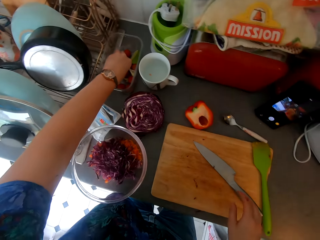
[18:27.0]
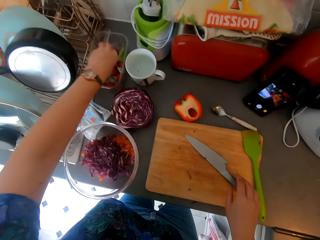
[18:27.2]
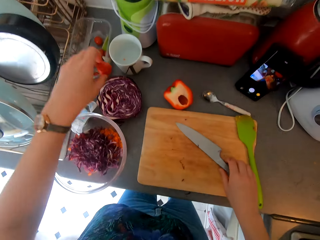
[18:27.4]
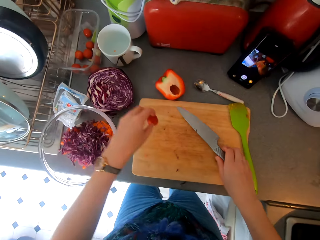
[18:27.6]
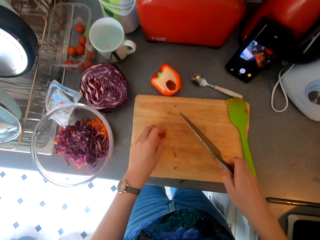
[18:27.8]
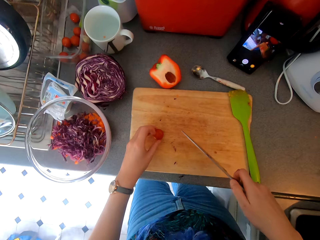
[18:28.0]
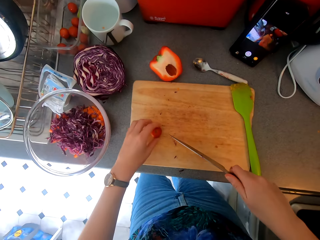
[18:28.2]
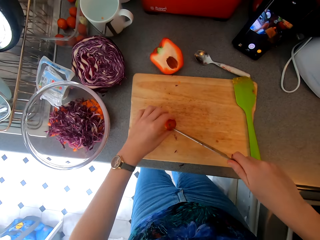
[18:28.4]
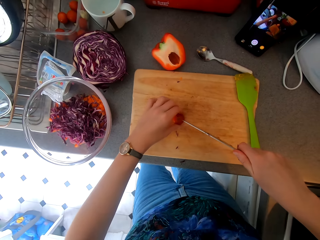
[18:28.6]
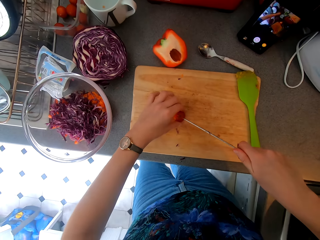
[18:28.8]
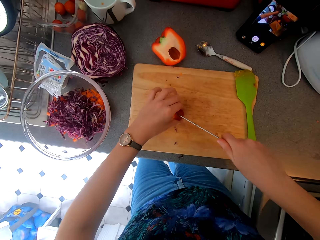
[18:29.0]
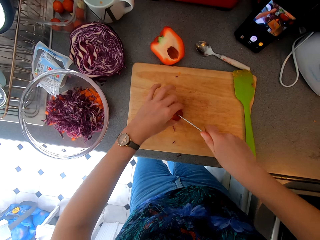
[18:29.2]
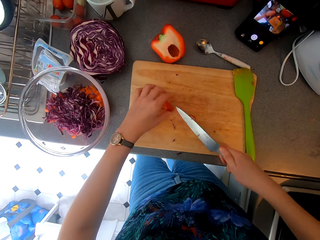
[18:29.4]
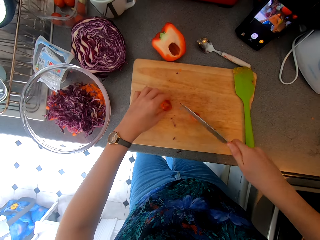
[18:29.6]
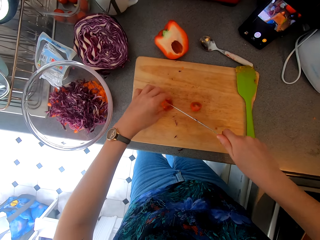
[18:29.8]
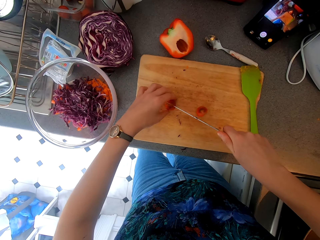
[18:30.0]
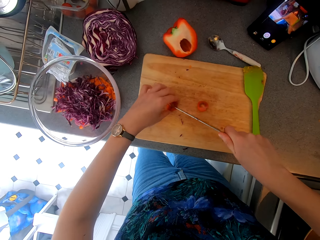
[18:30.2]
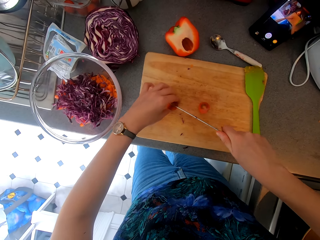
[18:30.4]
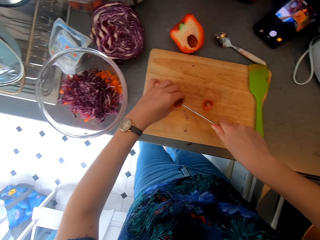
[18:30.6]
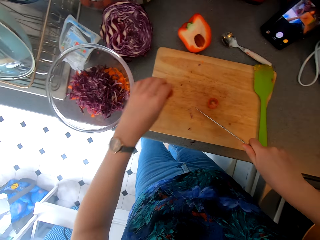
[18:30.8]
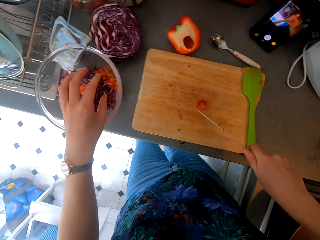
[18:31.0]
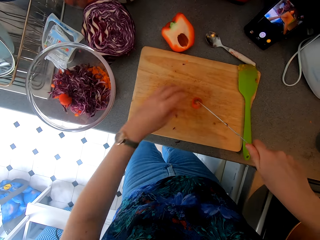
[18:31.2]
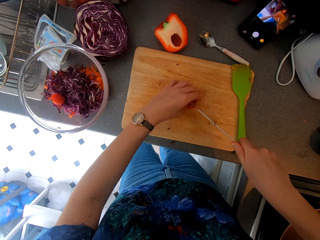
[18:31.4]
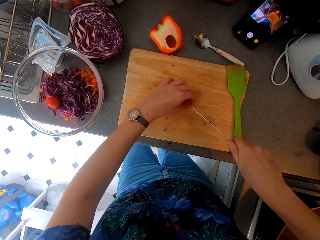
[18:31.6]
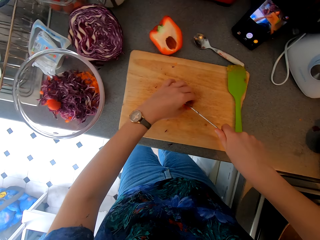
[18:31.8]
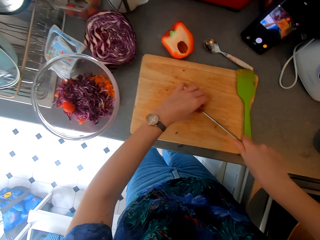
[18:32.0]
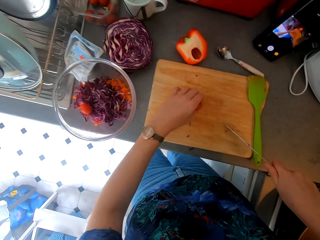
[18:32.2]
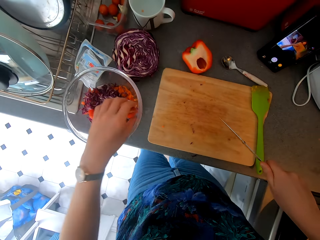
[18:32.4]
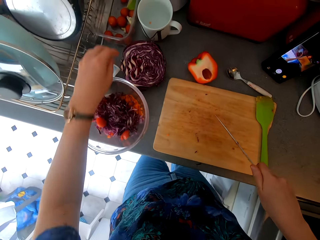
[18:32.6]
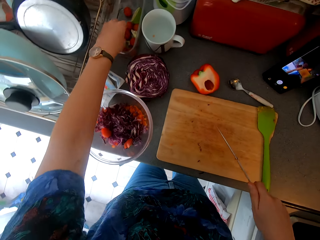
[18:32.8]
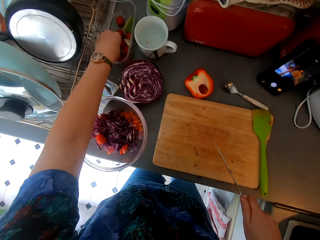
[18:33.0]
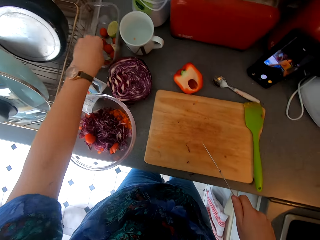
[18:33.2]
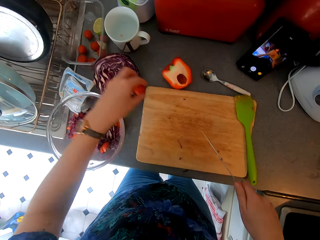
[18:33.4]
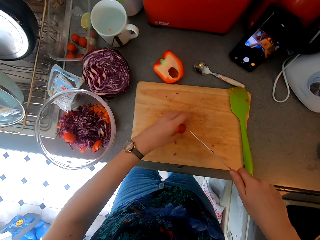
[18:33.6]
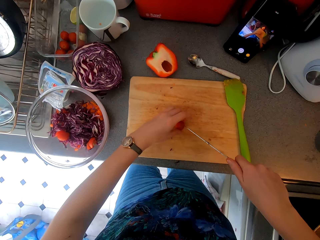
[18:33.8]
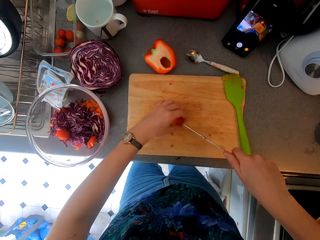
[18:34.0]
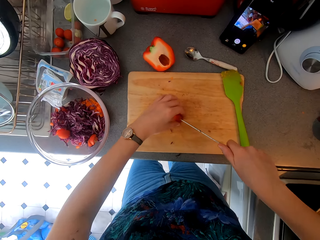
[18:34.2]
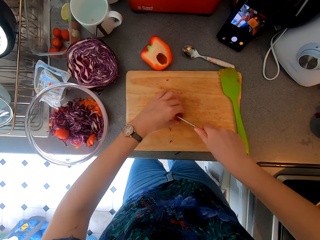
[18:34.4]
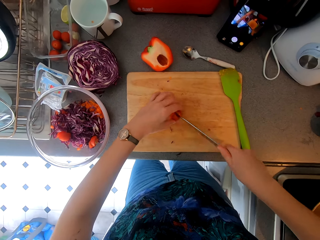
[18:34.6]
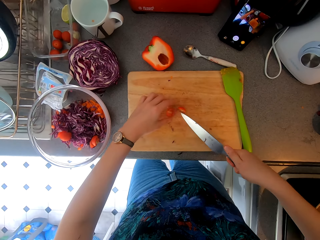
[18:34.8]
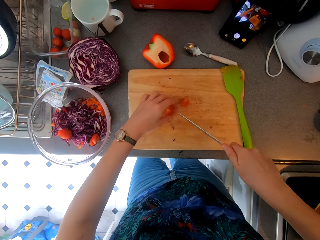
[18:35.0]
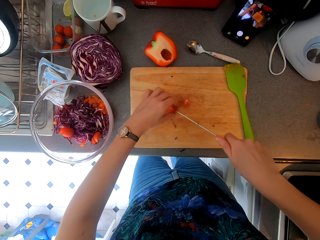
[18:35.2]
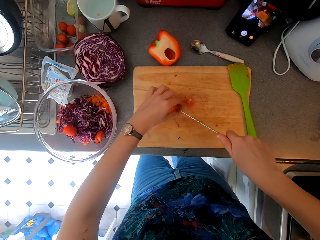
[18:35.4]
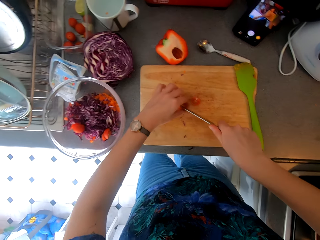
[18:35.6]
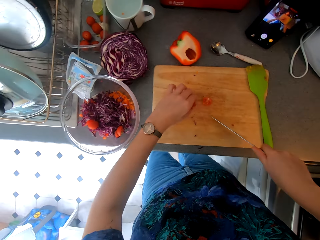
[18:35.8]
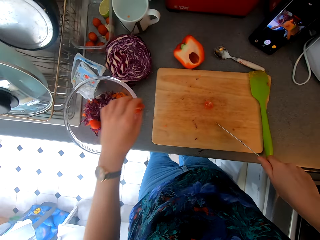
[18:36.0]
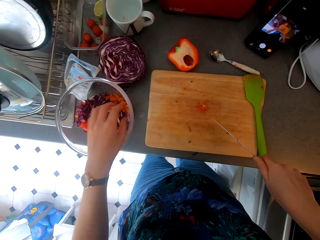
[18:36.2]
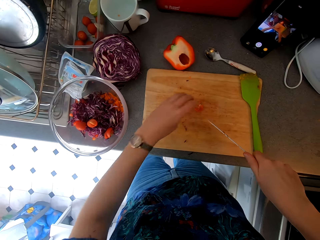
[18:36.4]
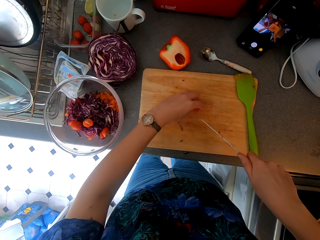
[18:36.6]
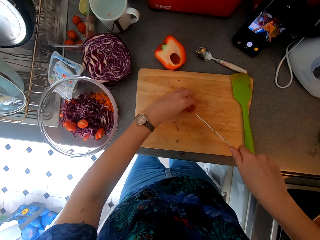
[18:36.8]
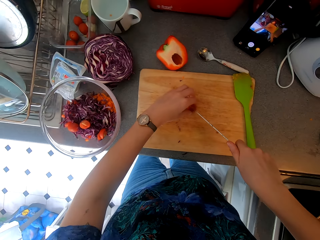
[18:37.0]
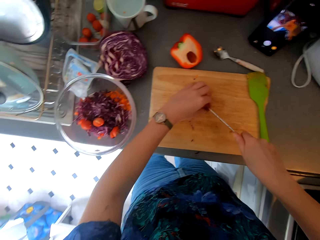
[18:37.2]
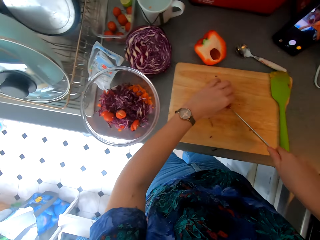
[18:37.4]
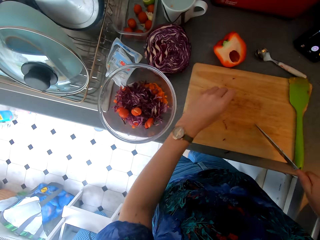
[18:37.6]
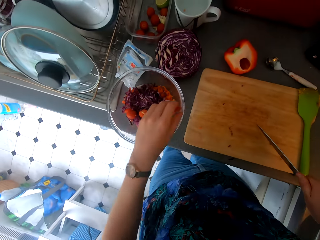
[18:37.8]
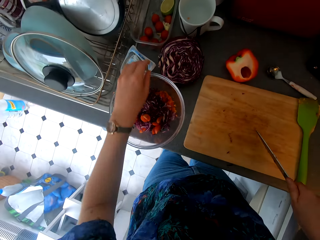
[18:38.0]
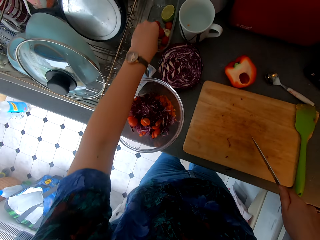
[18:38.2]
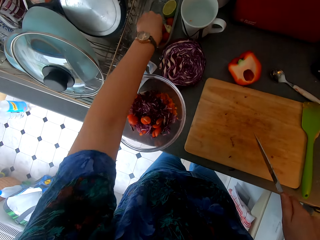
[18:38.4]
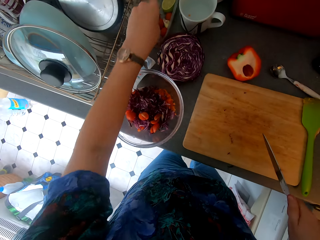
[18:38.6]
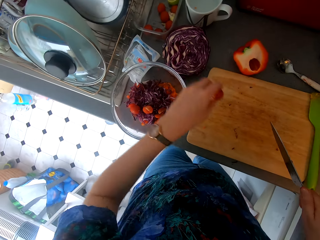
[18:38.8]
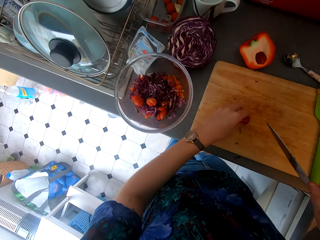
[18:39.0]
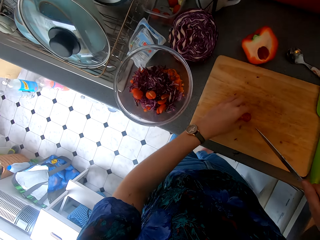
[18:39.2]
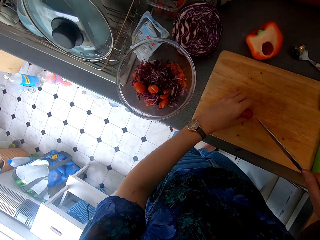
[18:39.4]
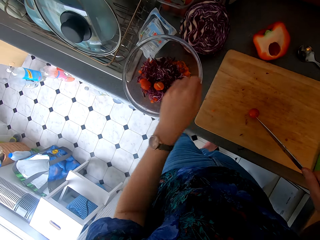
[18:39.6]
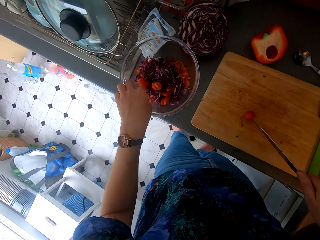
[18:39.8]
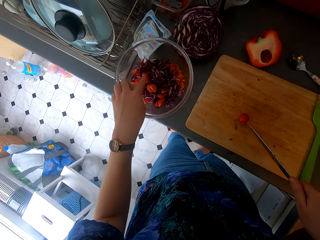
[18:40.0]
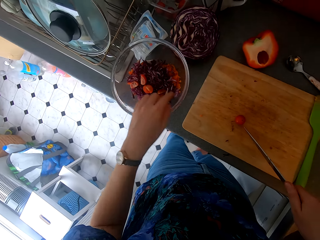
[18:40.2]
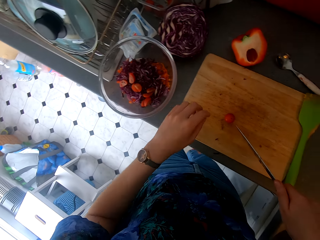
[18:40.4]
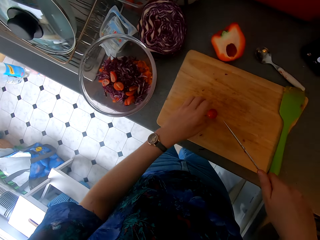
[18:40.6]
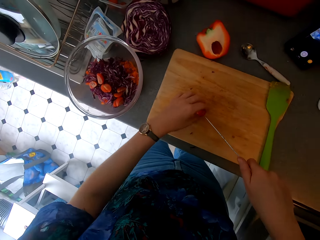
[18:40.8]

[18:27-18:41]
The camera wearer picks up a tomato from the dish. They cut the tomato. They place the tomato in the bowl. They cut the tomato. They place the tomato in the bowl. They pick up the tomato from the dish. They cut the tomato. They place the tomato in the bowl. They cut the tomato. They place the tomato in the bowl. They pick up the tomato from the dish. They chop fruit.

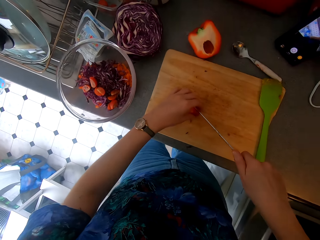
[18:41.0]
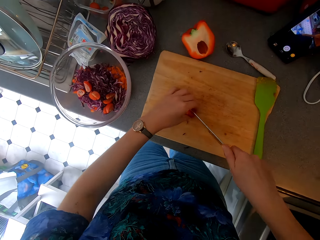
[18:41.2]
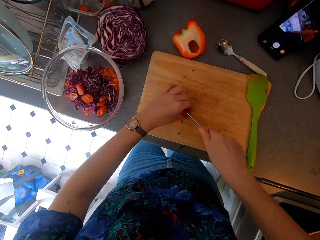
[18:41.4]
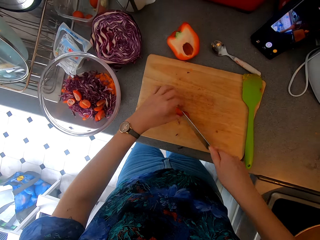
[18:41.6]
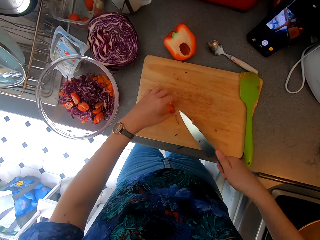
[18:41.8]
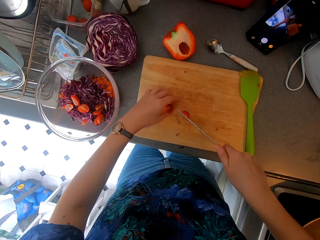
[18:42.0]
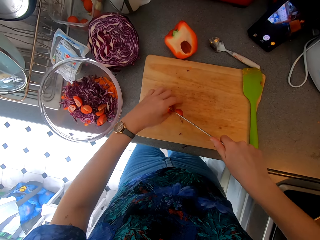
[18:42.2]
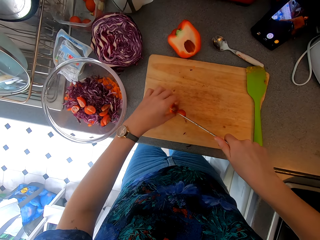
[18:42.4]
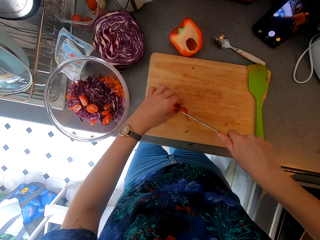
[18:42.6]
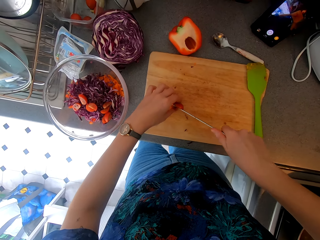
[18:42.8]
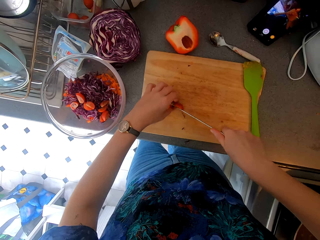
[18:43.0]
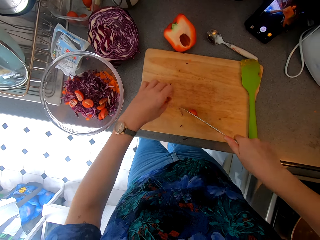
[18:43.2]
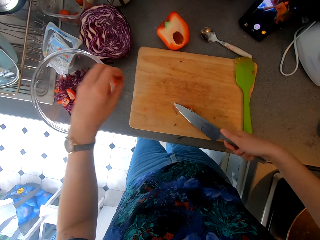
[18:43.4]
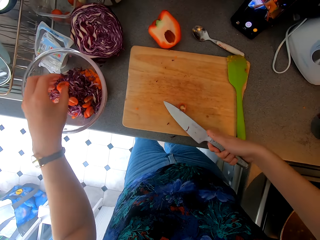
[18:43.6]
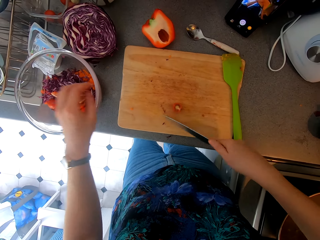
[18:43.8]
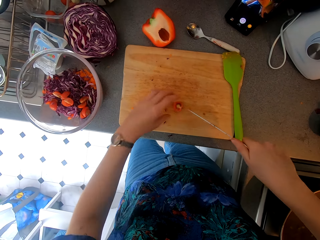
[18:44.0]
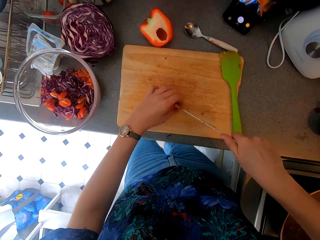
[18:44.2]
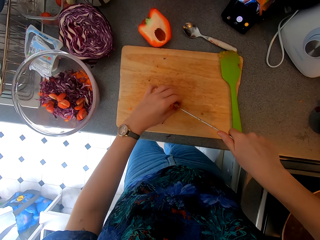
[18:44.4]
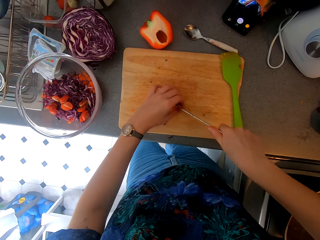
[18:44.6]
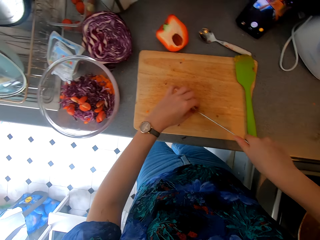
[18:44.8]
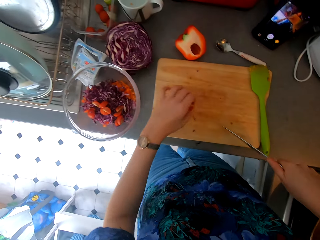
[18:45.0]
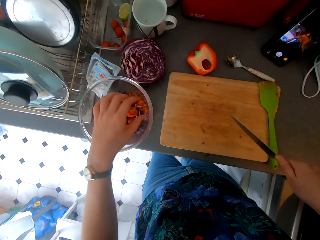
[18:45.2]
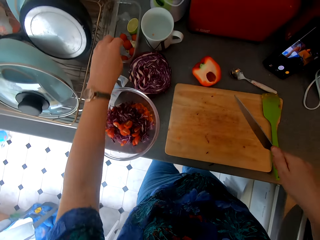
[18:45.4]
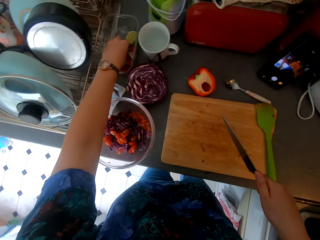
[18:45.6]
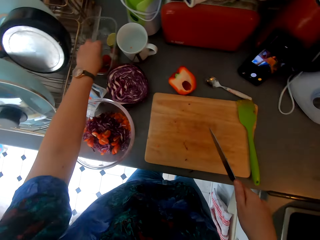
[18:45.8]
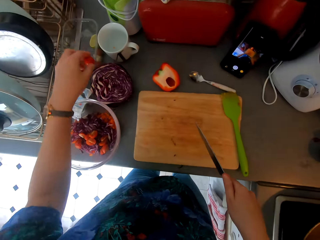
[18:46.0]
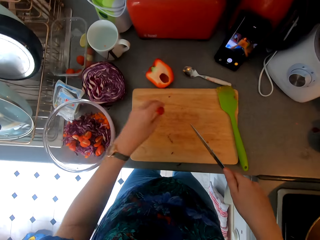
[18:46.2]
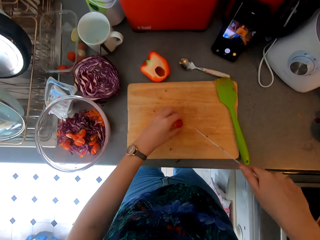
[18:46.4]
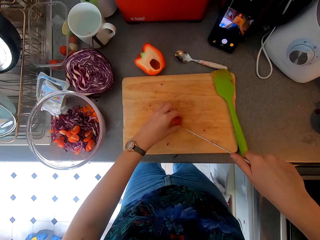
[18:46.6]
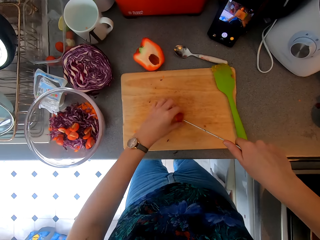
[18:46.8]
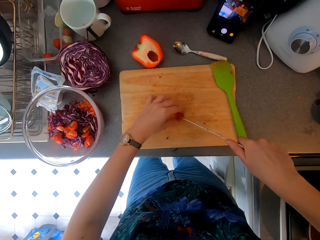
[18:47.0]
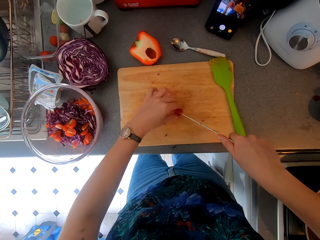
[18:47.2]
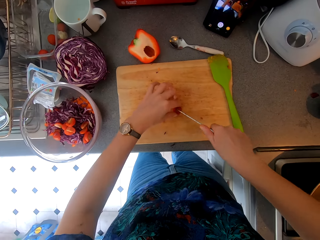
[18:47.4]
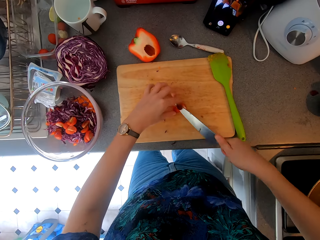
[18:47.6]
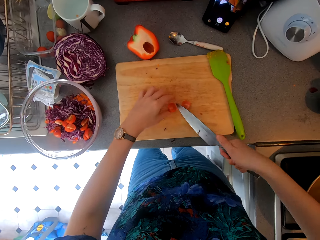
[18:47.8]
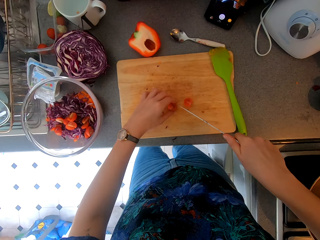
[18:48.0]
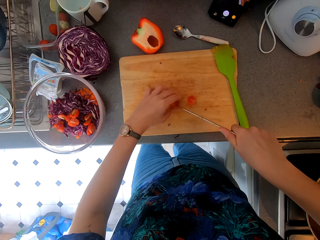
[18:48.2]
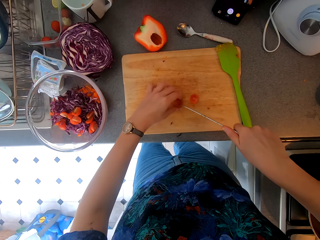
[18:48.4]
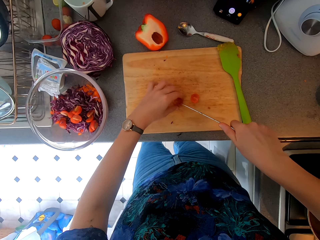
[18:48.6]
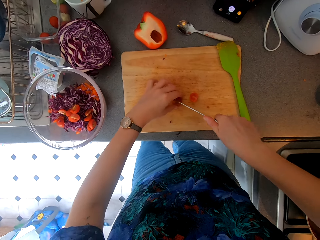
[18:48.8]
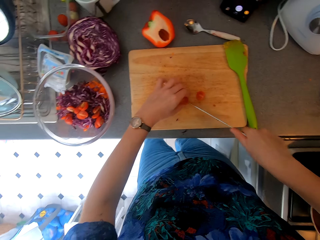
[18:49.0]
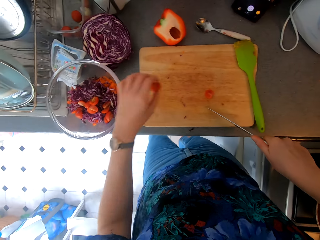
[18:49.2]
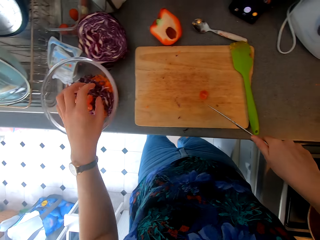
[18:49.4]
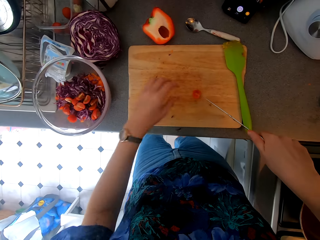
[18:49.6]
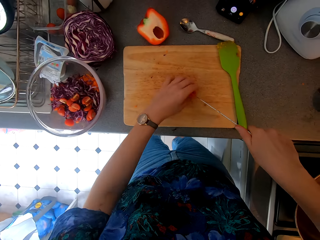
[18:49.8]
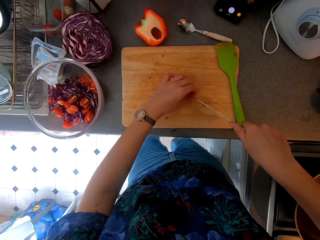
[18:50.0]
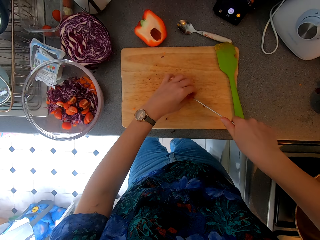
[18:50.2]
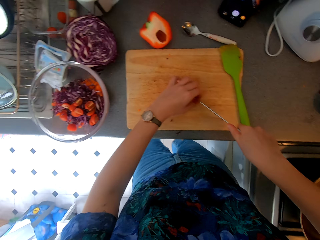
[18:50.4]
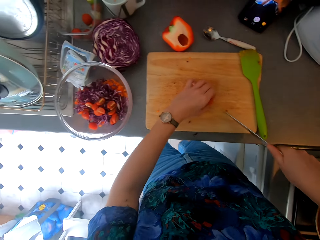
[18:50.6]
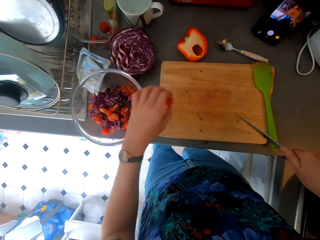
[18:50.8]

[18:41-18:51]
The camera wearer places the tomato in the bowl. They cut the tomato. They place the tomato in the bowl. They pick up the tomato from the dish. They cut the tomato. They place the tomato in the bowl. They cut the tomato.
